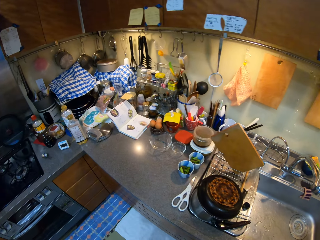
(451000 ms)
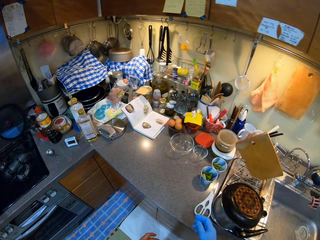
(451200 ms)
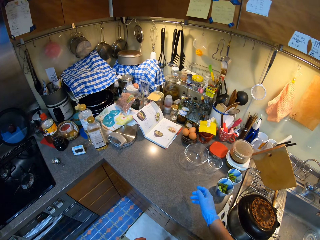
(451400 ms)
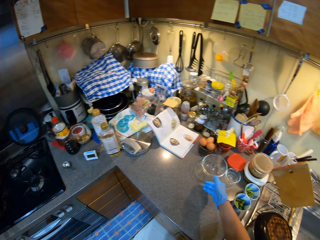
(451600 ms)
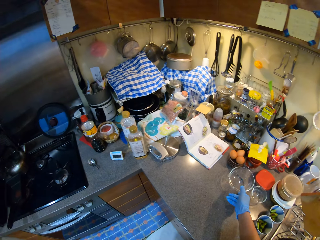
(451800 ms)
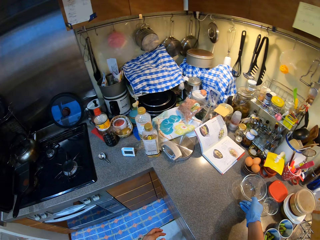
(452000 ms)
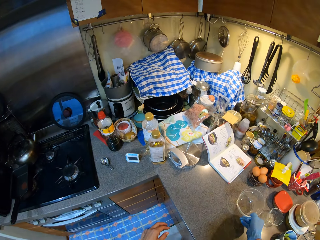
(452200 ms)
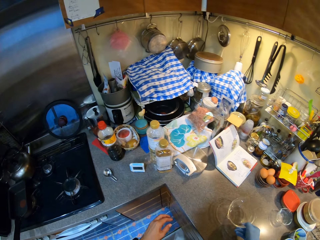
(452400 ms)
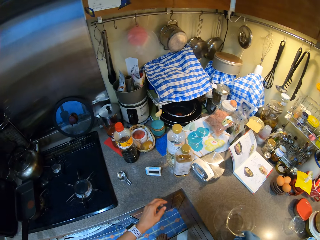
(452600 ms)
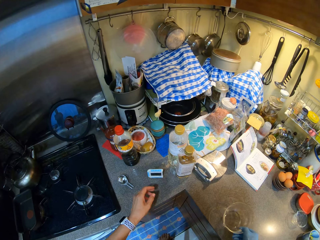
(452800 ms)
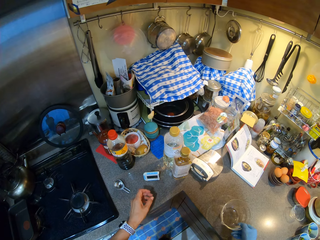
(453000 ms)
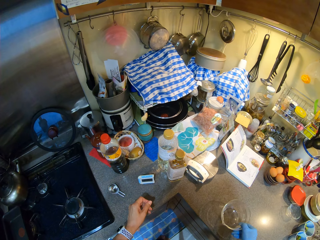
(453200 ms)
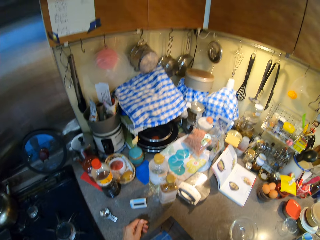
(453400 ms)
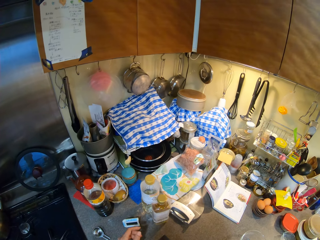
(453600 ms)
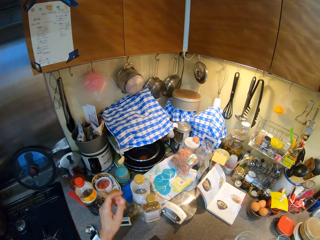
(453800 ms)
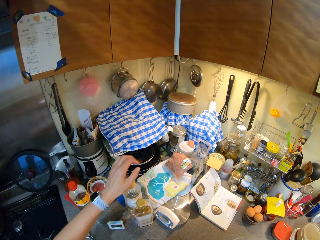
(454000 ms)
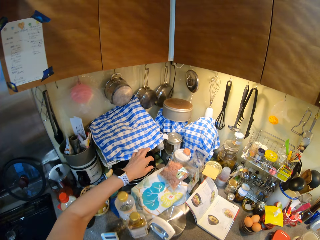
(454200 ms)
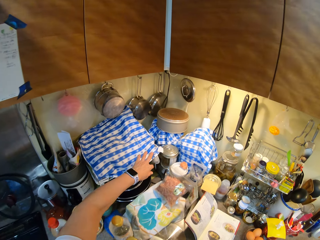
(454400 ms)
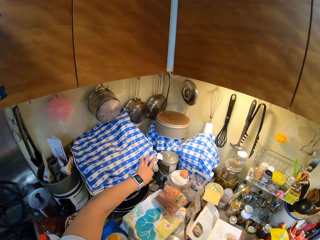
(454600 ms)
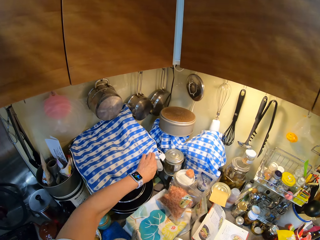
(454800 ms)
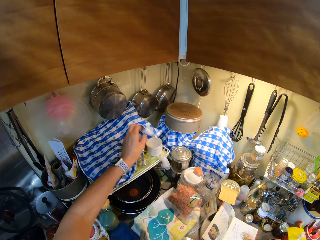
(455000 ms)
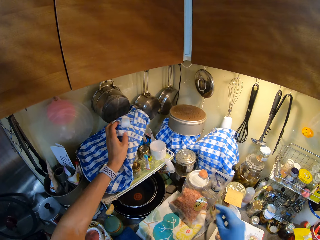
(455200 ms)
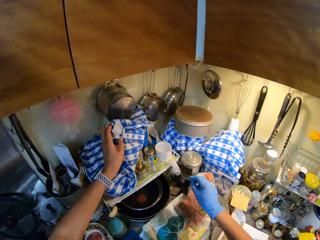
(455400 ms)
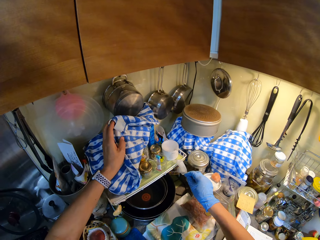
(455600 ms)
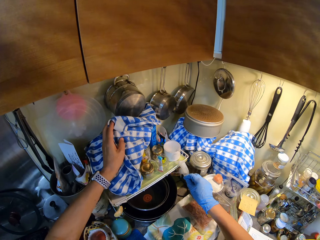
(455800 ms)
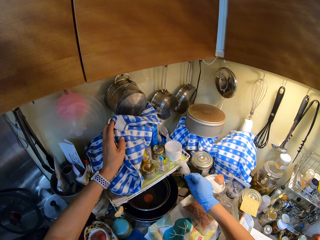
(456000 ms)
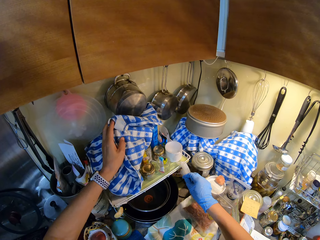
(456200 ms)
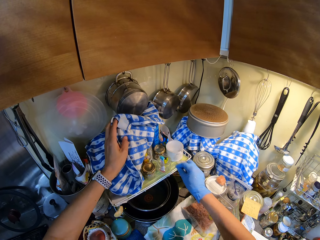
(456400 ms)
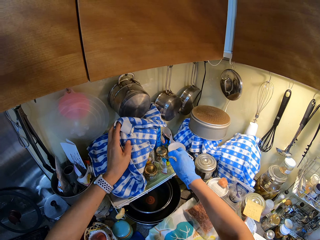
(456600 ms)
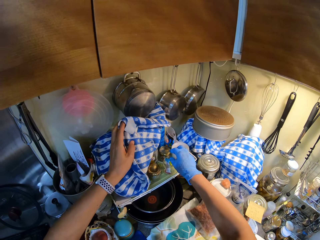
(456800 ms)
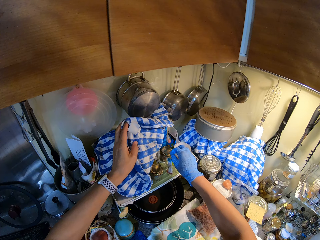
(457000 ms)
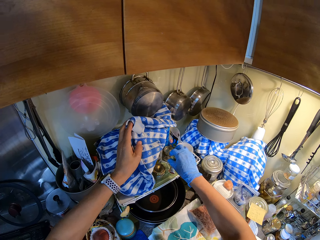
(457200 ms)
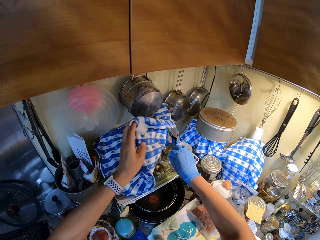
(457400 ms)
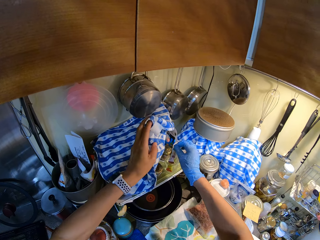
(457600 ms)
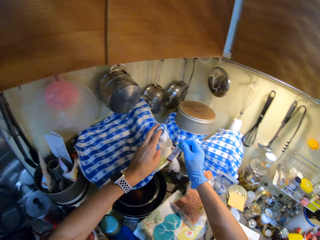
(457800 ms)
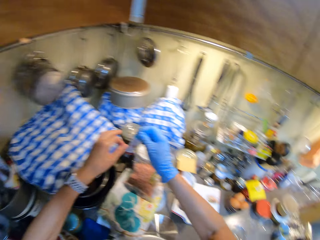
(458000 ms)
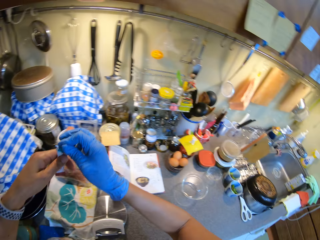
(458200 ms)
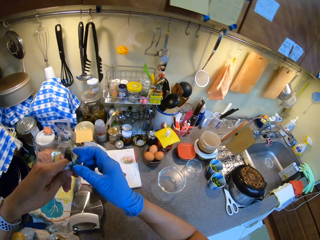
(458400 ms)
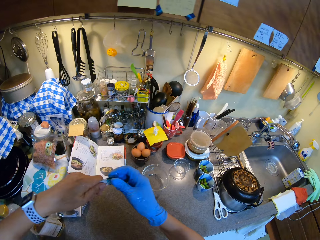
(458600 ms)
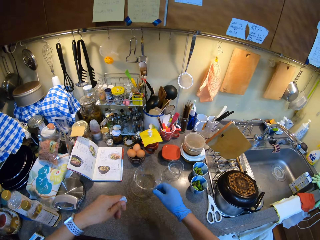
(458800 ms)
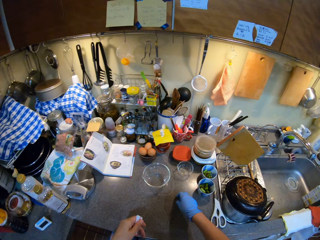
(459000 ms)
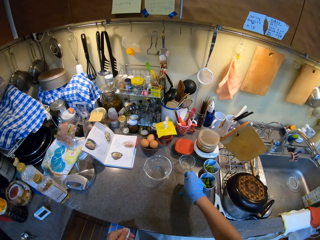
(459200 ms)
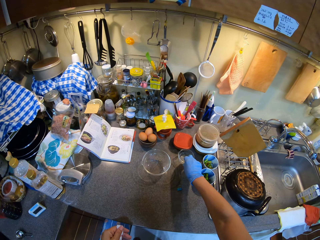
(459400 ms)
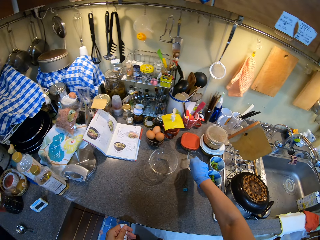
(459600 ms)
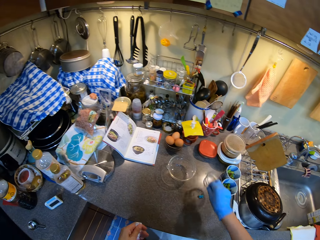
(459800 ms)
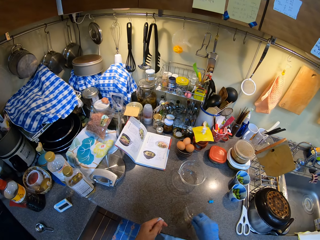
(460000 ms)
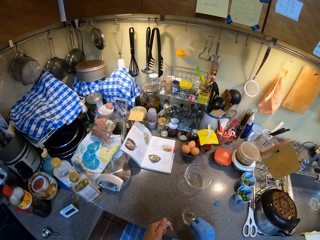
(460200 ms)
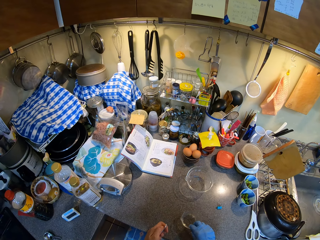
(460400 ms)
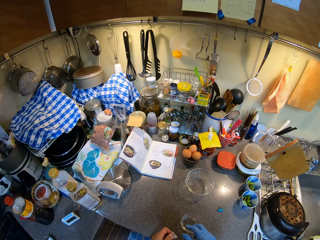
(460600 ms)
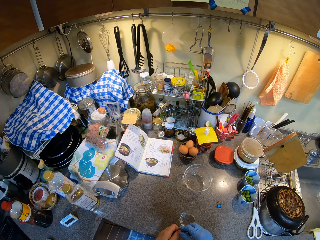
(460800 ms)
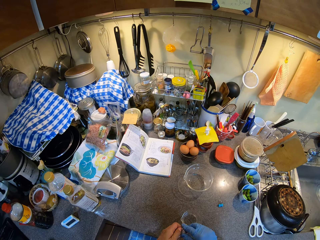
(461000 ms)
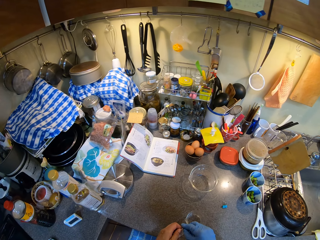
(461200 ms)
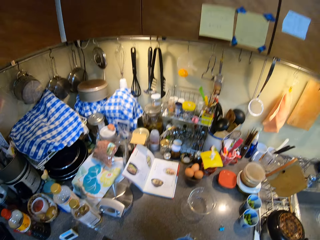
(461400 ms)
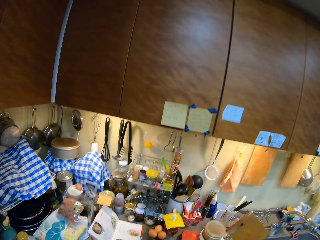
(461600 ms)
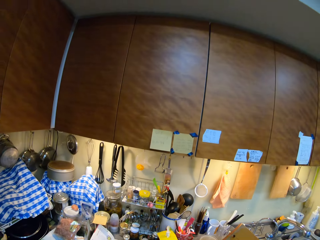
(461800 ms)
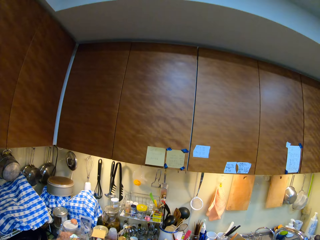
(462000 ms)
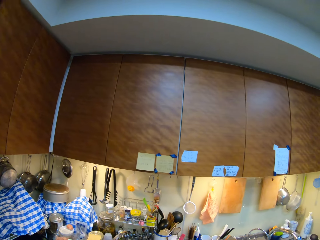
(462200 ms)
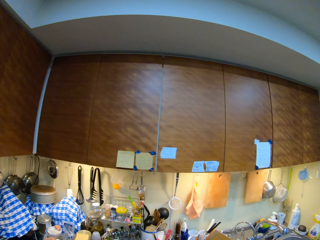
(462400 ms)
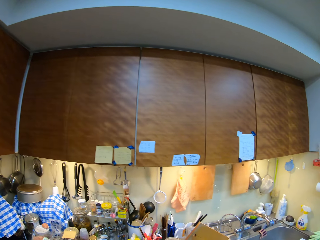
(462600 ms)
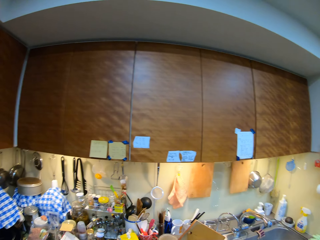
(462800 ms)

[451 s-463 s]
The camera wearer throws dirt in the dustbin. They move towards the countertop. They pull the colorless bowl on the kitchen counter. They lift the plastic cup. They pick up something from the kitchen counter. They pick up the small bowl on the counter. They pick up the plastic cup.

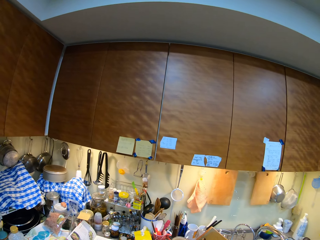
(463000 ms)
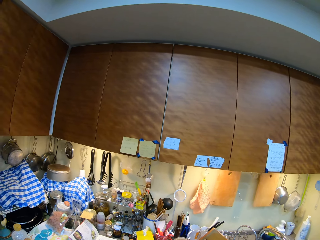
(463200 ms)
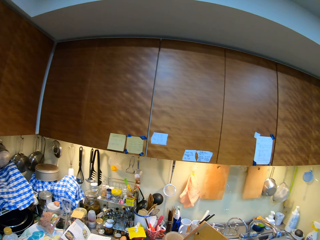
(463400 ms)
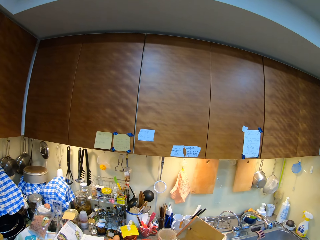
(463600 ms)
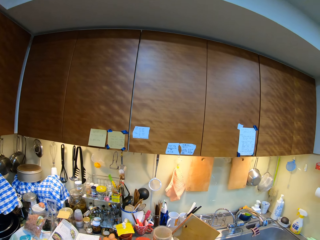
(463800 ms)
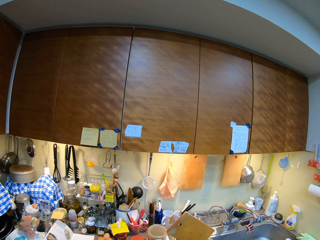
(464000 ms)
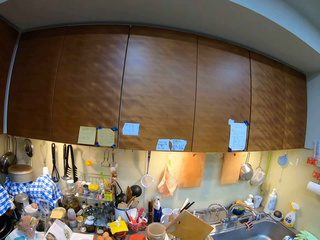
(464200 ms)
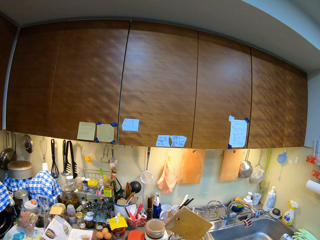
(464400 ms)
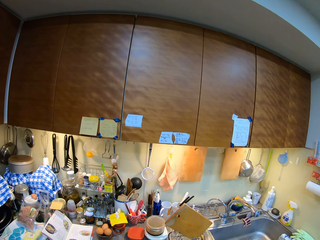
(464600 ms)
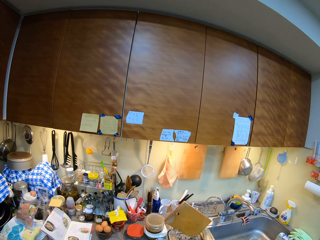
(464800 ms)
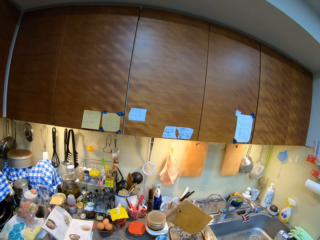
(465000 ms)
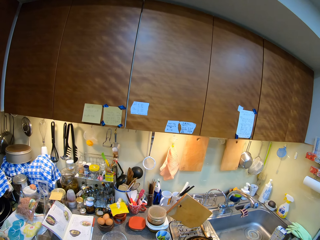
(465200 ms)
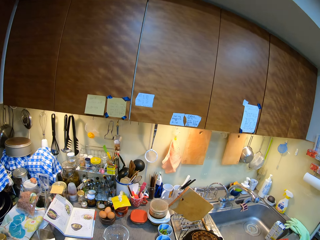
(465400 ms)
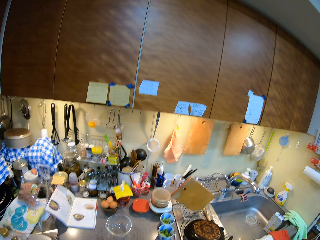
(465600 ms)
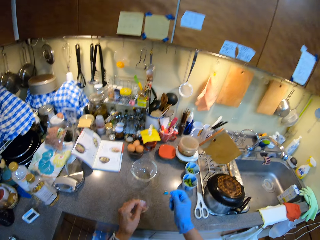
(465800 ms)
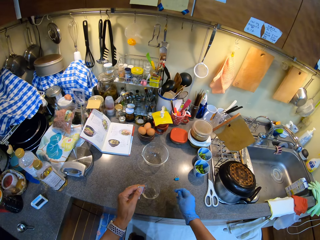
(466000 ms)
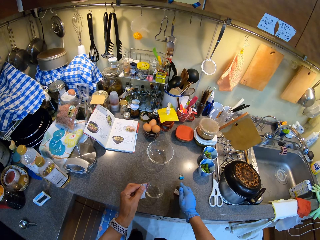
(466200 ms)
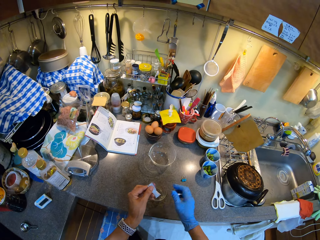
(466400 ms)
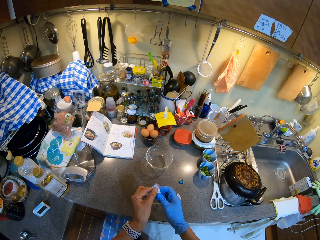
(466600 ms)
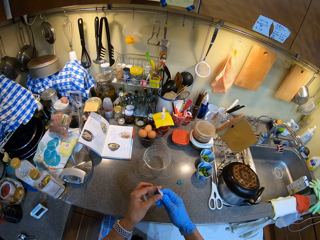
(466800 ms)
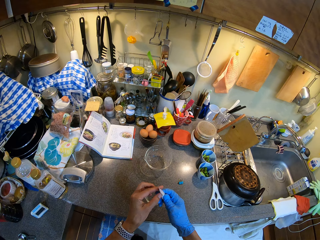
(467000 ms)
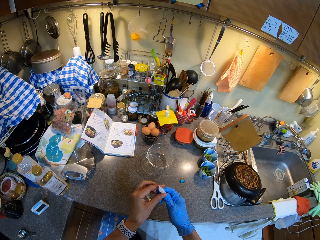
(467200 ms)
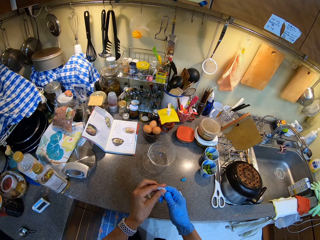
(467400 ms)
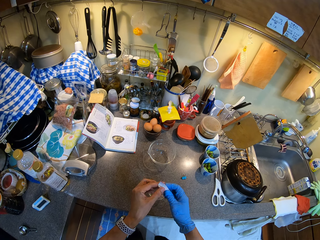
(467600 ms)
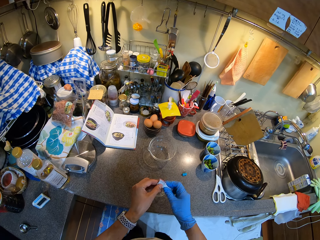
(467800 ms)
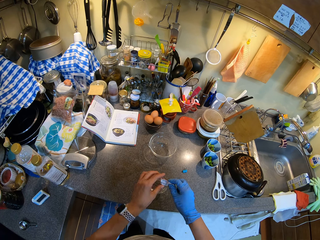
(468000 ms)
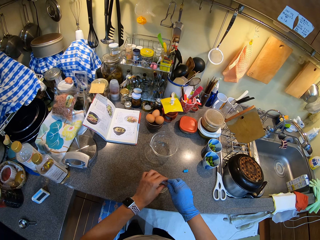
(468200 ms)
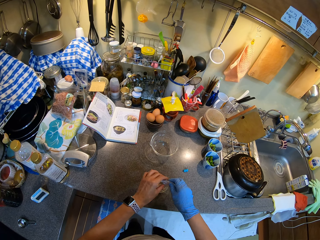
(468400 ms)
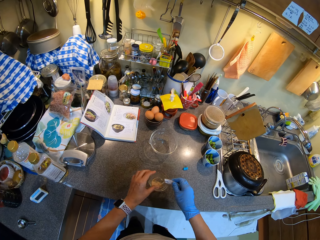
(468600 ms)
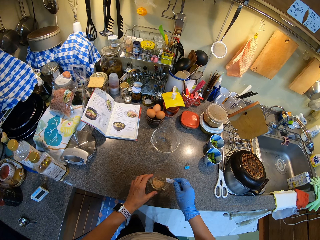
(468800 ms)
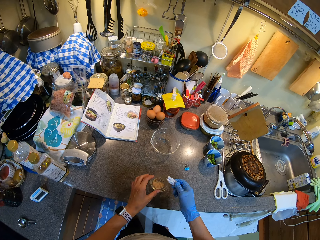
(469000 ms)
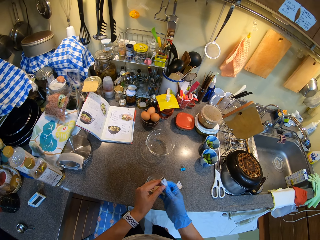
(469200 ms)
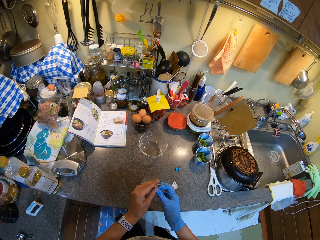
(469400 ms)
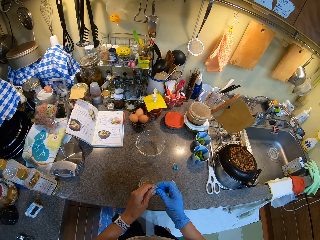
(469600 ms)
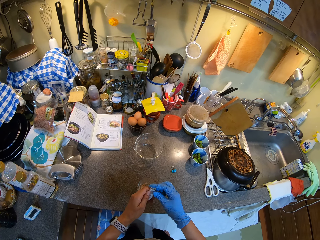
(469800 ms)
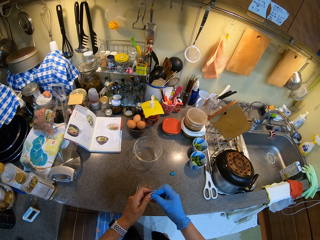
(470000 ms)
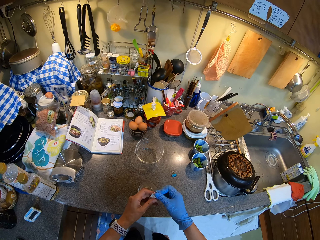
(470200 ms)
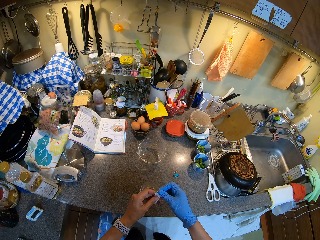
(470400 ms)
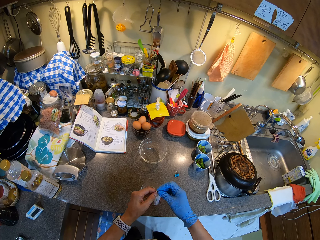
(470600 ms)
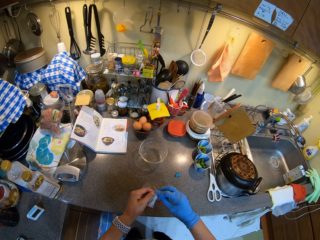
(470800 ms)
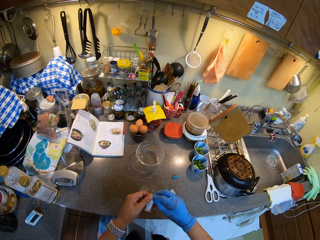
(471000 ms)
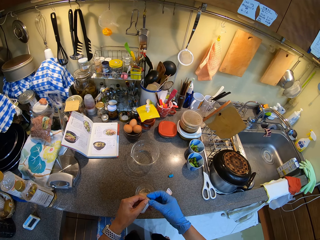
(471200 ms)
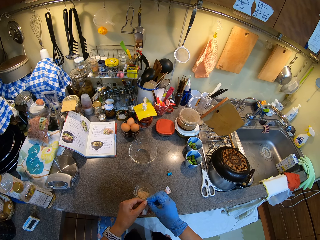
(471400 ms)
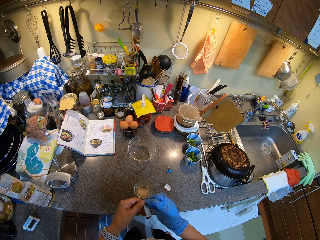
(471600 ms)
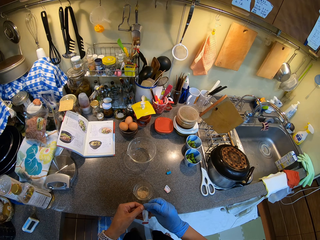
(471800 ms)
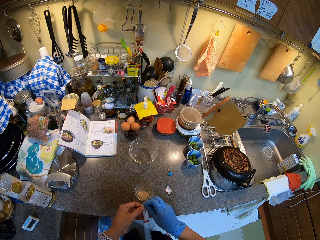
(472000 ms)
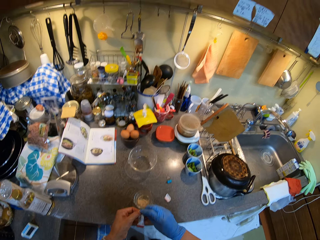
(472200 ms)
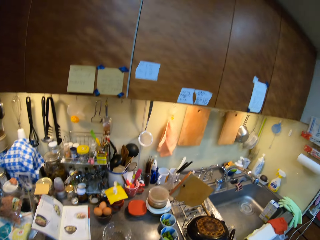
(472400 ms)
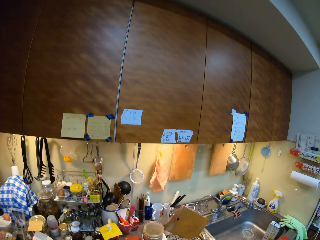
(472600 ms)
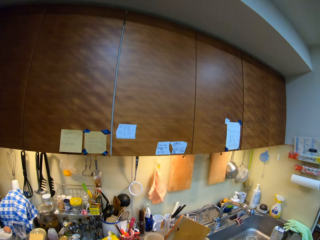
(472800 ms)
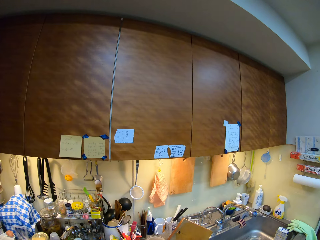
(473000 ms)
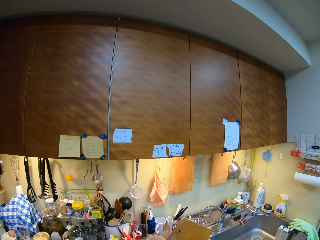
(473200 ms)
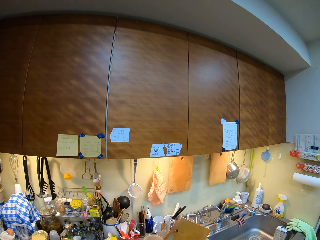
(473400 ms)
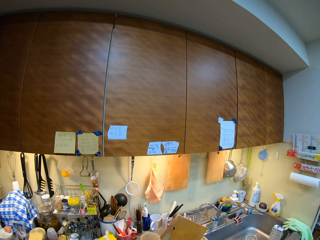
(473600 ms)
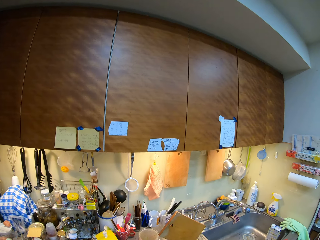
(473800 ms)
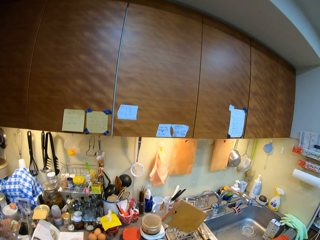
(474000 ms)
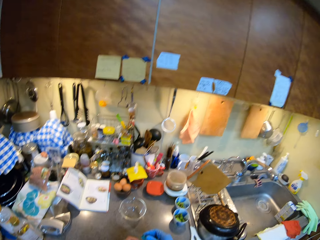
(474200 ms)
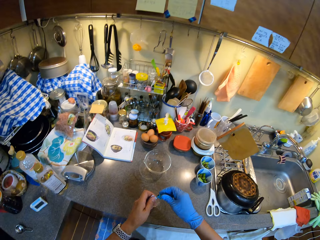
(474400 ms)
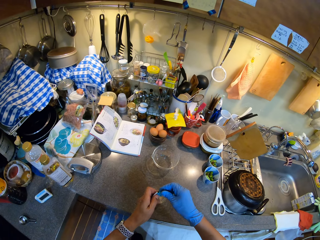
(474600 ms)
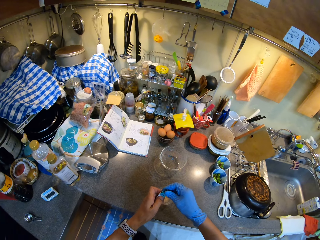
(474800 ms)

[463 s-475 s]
The camera wearer looks around. They tear open something. They place something on the countertop. They pour something inside a tiny bowl. They put something in the plastic cup.
